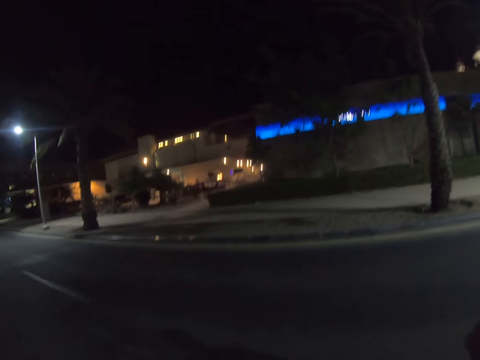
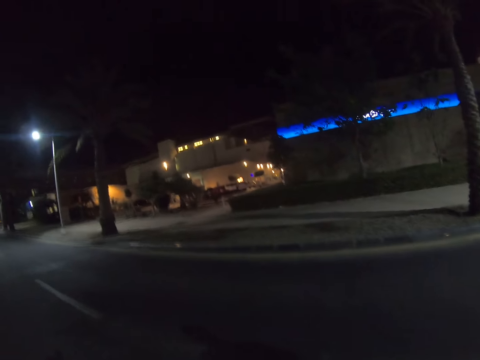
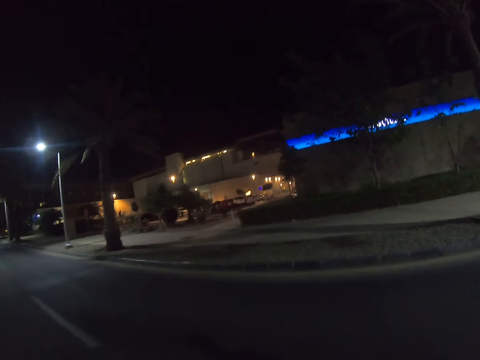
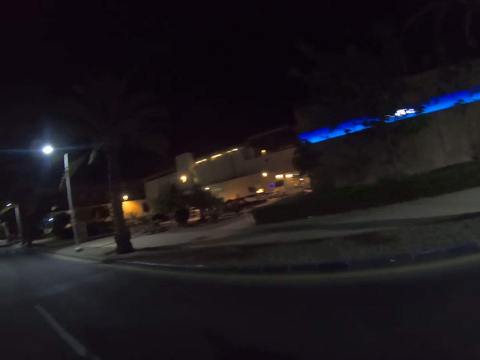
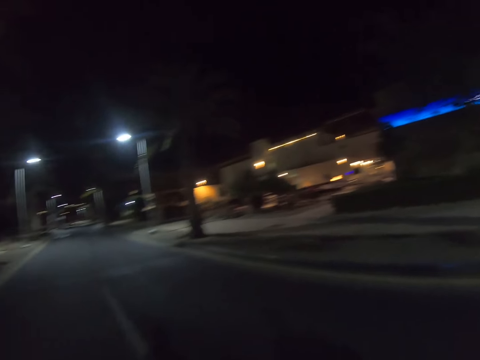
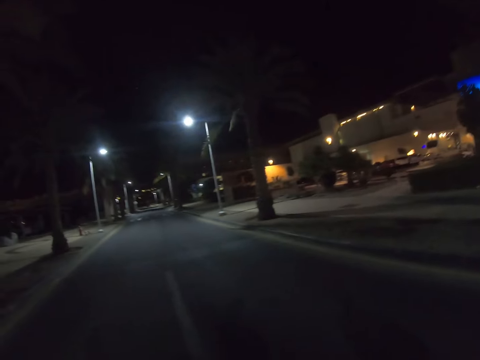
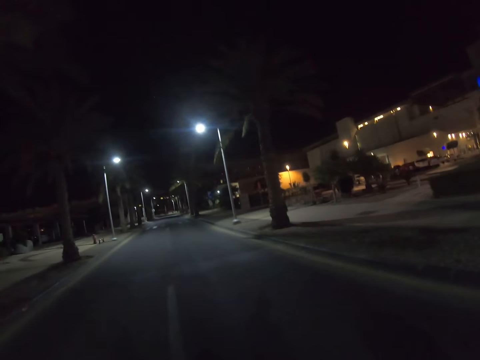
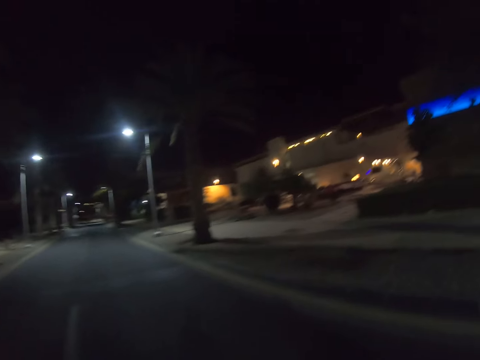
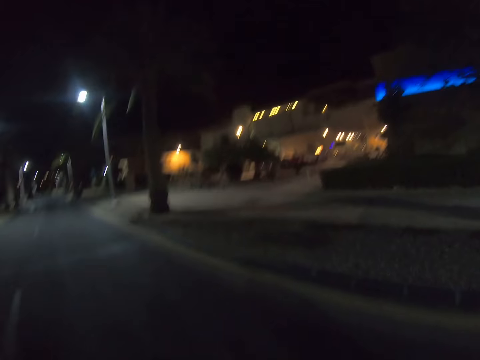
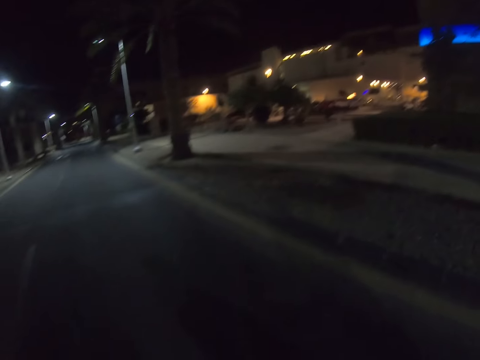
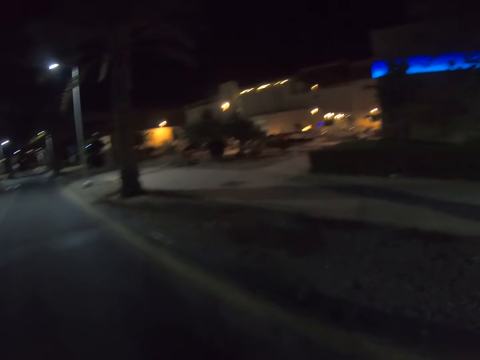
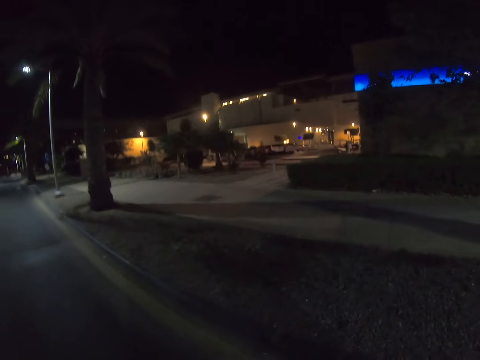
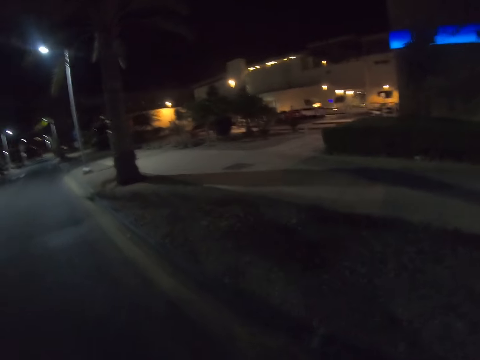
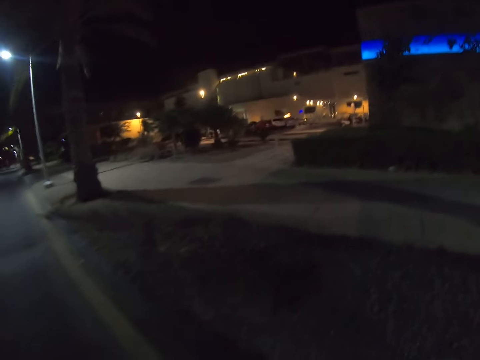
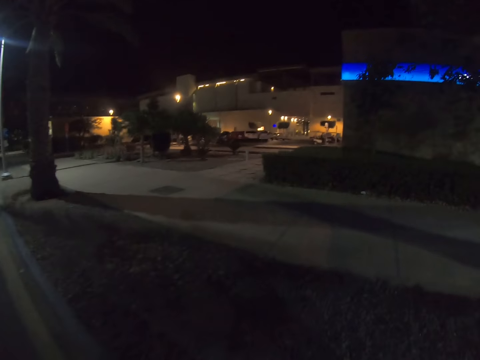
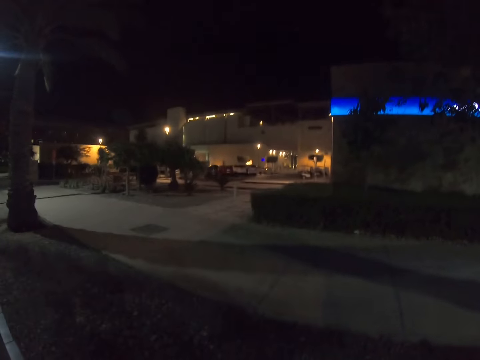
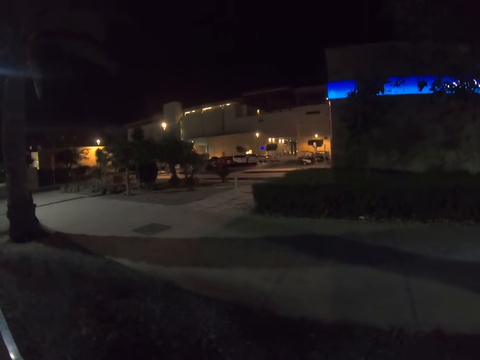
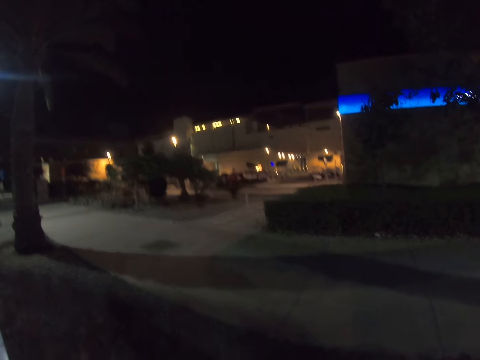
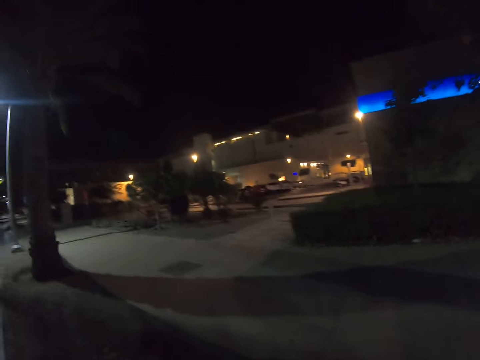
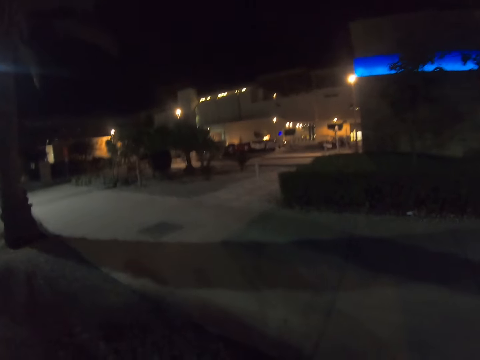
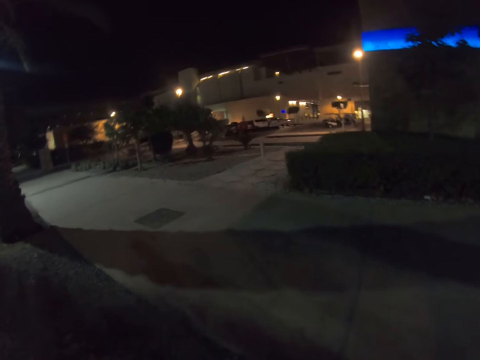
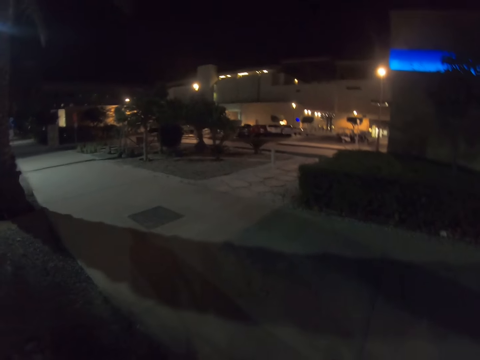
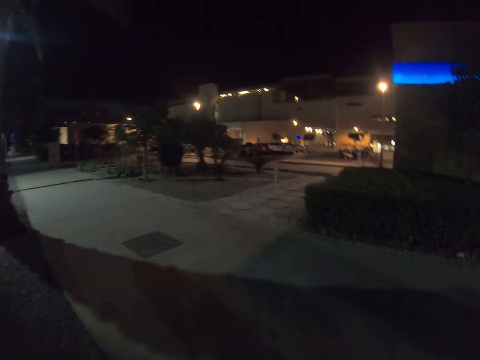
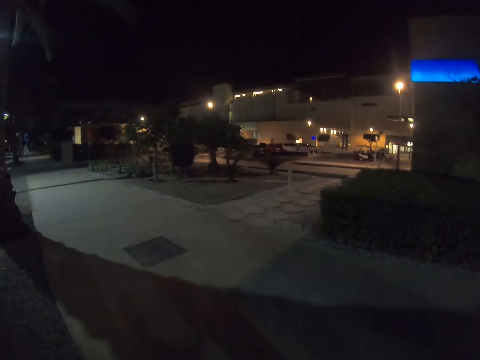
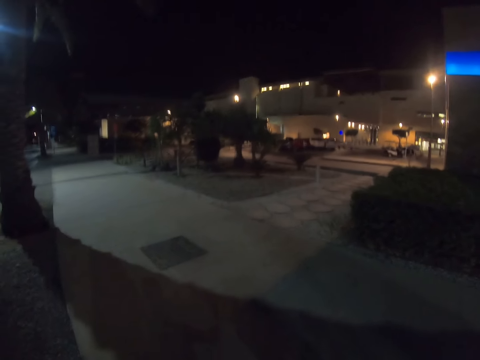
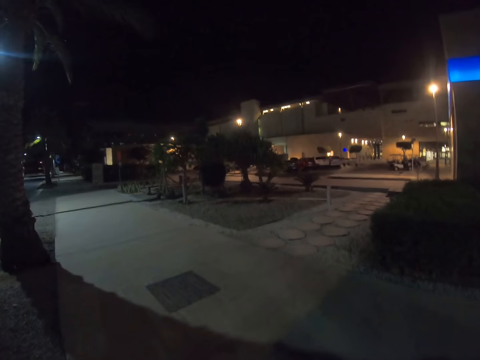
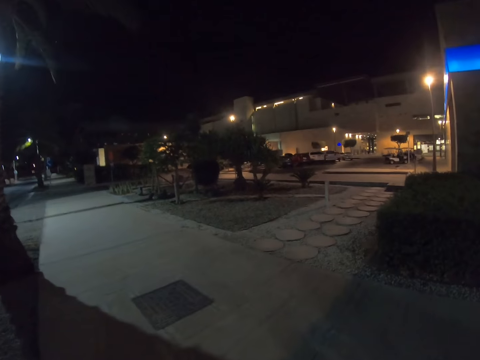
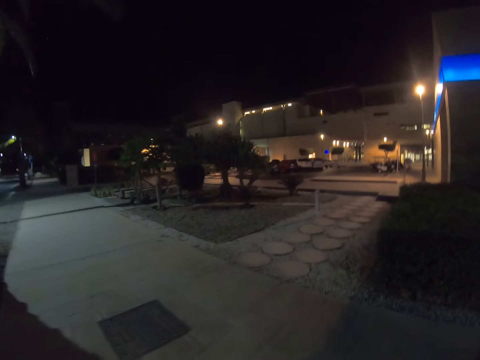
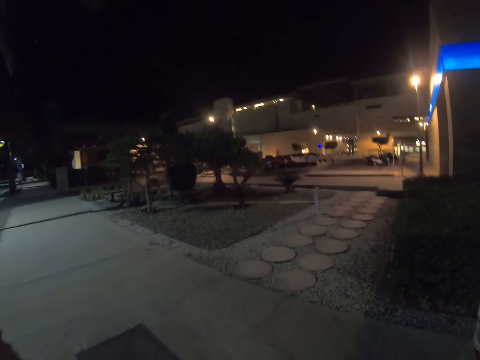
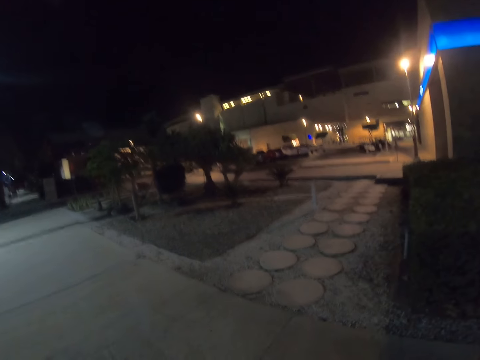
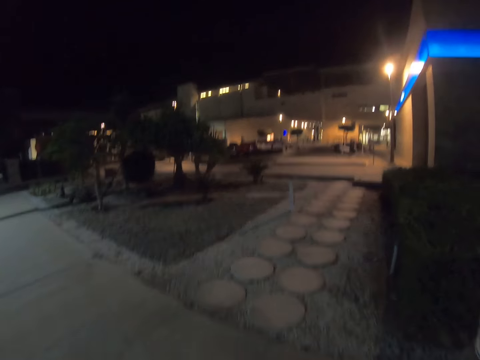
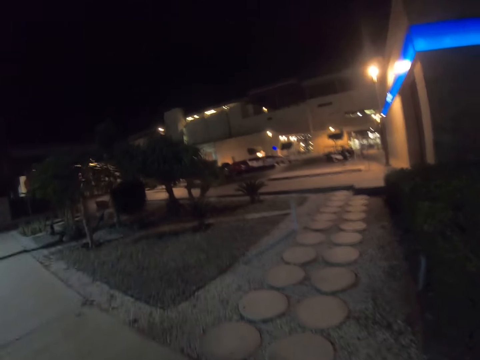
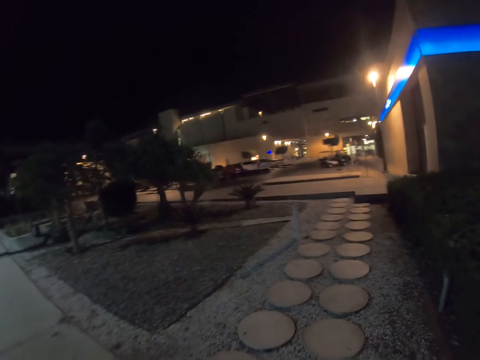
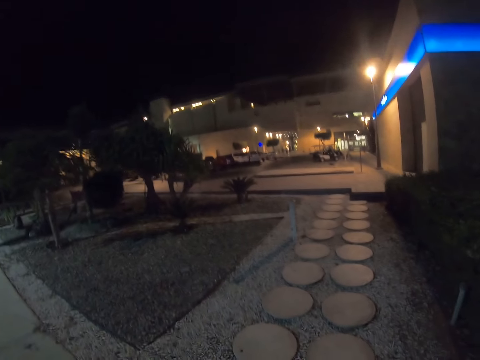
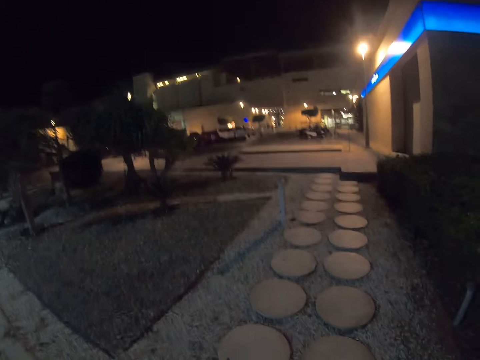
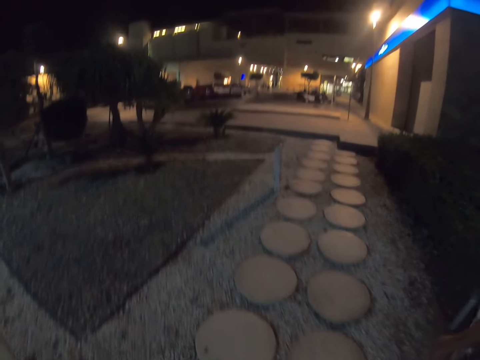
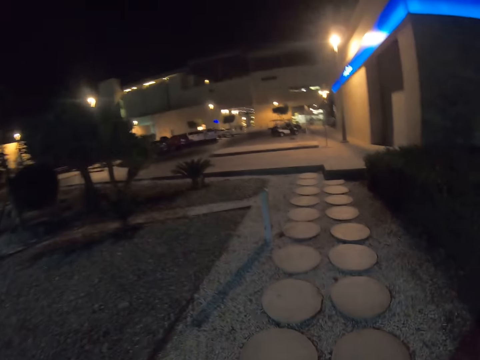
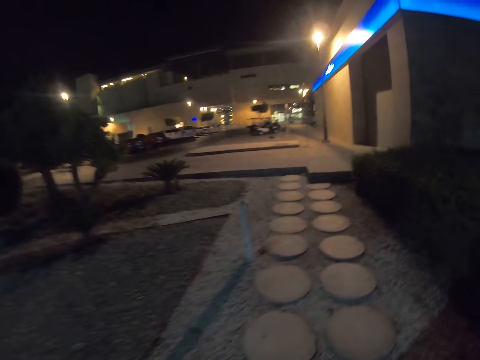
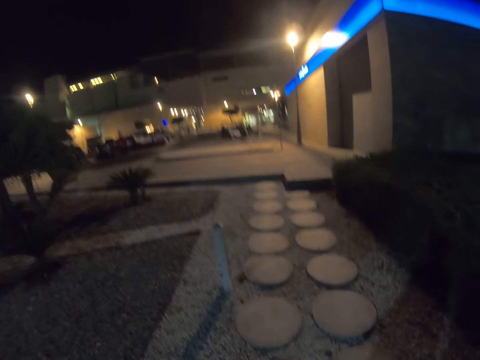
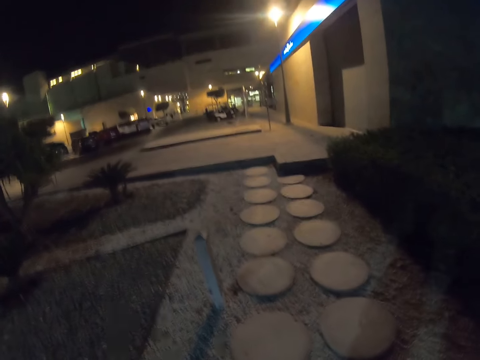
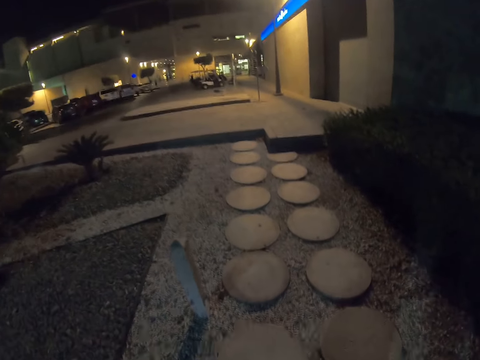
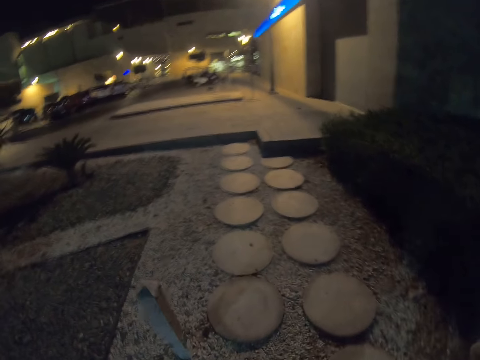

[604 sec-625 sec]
The camera wearer walks across the pavement. They cross the road. They walk towards the parking lot.

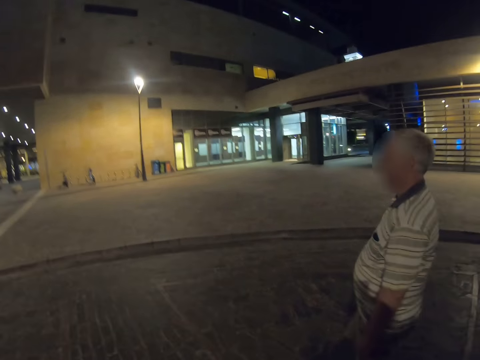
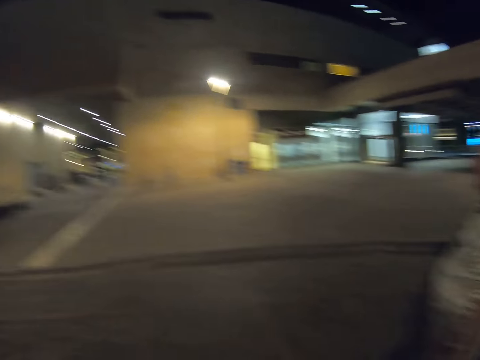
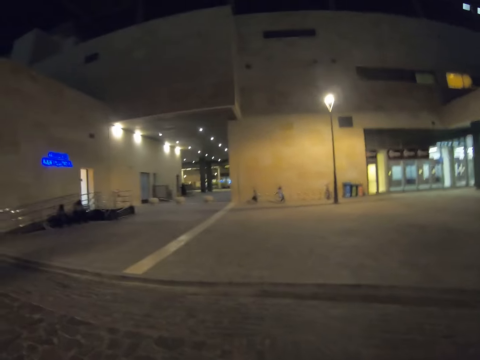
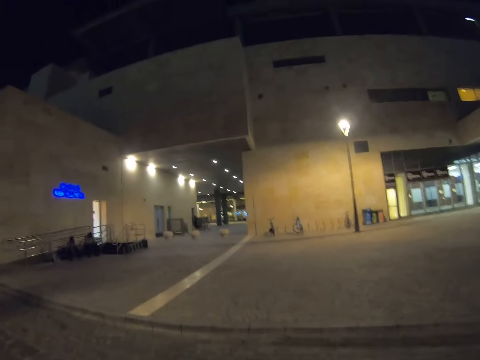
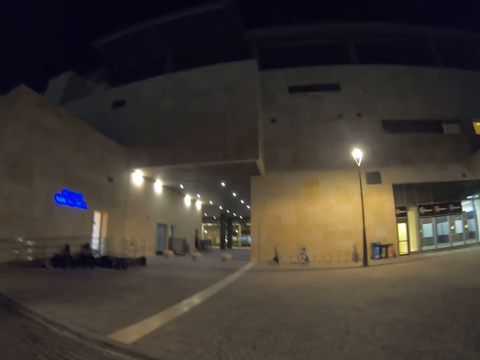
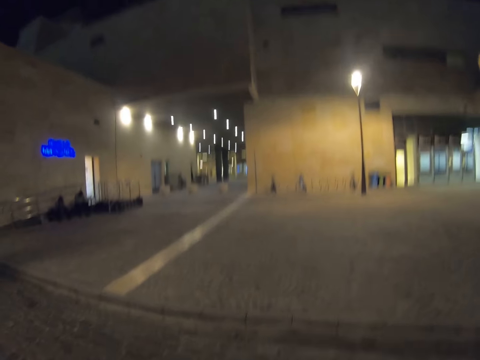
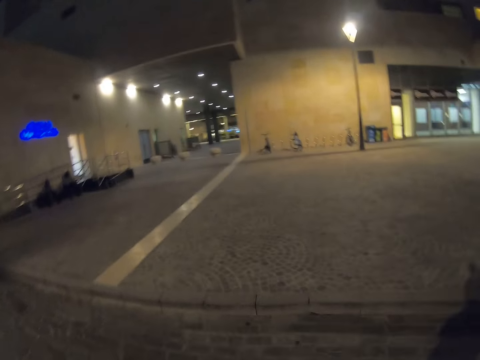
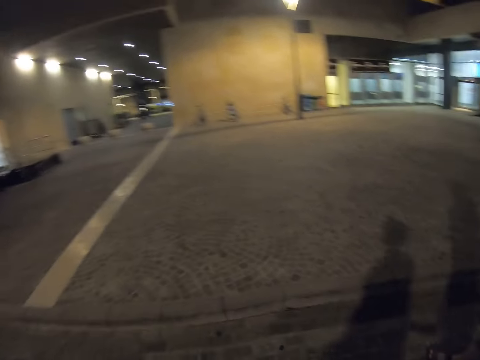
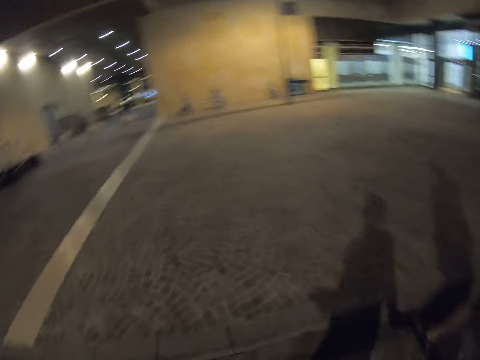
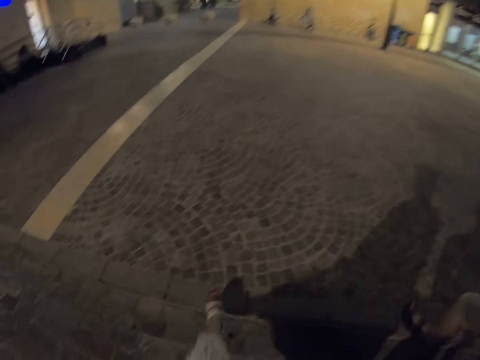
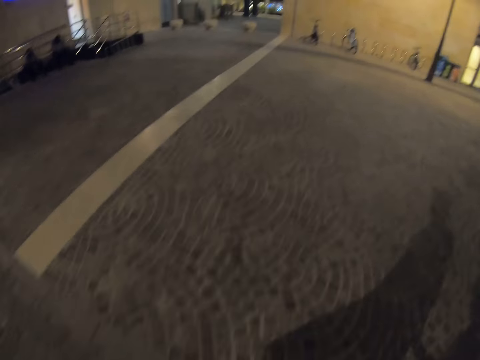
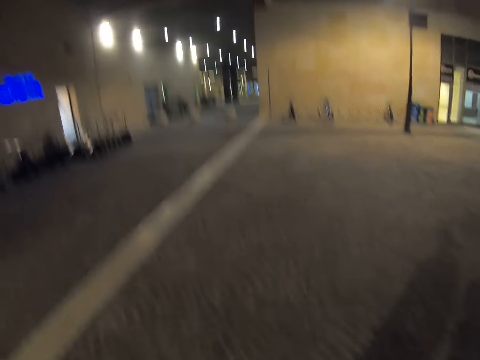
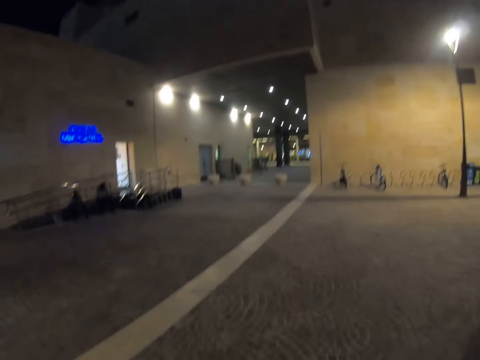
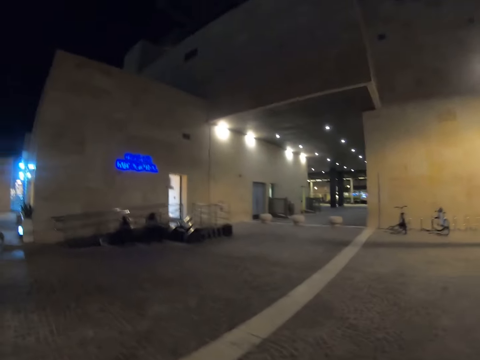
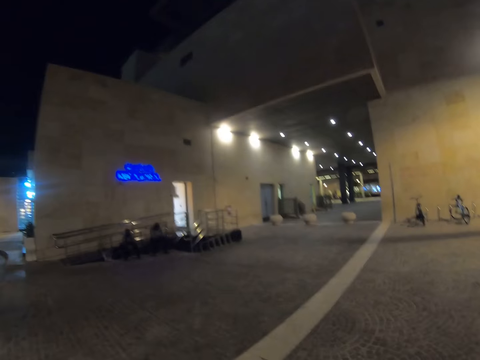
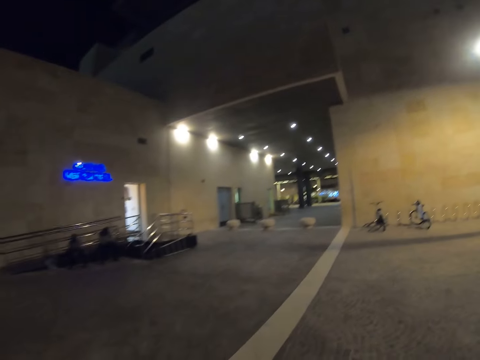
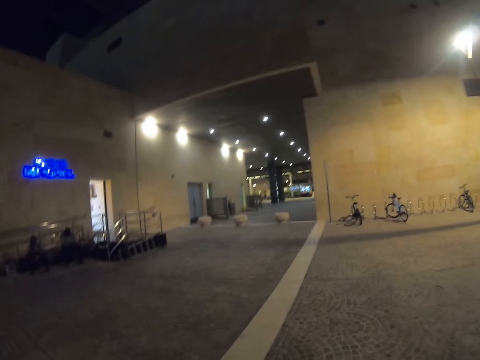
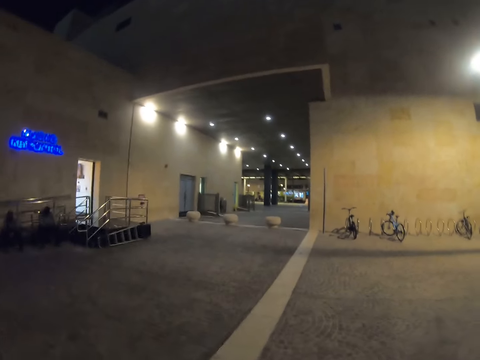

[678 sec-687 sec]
The camera wearer walks towards the mall. They walk across the parking lot.
